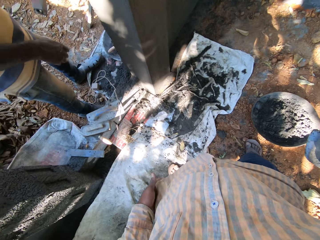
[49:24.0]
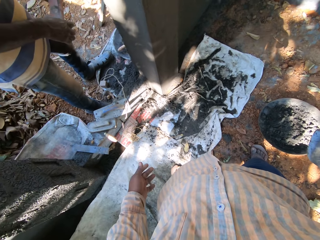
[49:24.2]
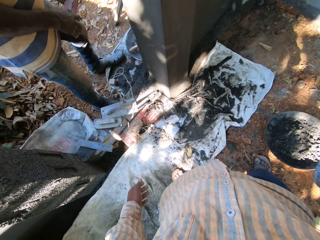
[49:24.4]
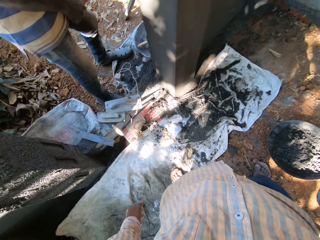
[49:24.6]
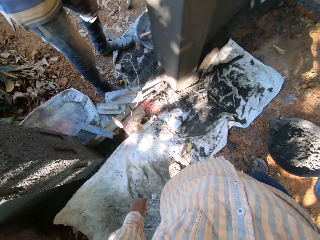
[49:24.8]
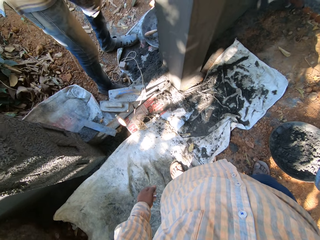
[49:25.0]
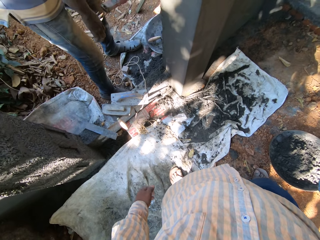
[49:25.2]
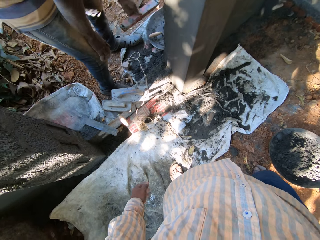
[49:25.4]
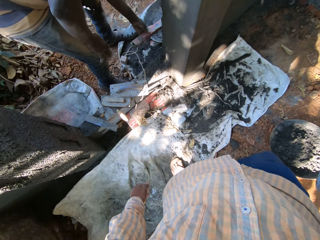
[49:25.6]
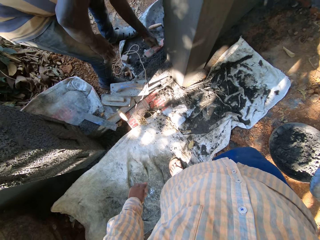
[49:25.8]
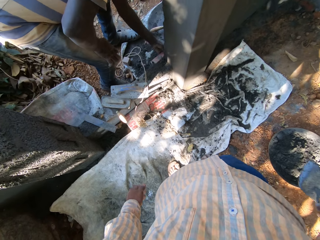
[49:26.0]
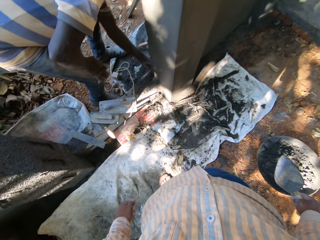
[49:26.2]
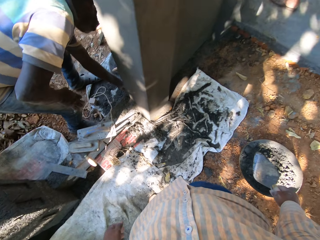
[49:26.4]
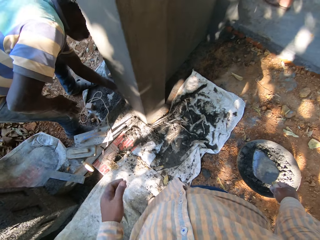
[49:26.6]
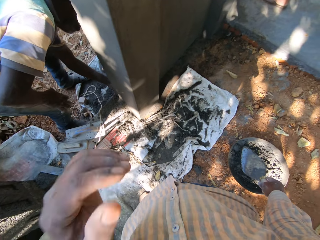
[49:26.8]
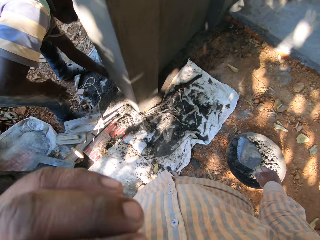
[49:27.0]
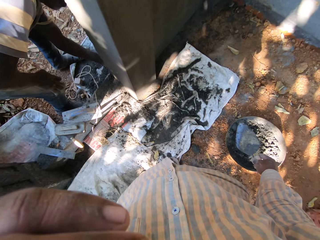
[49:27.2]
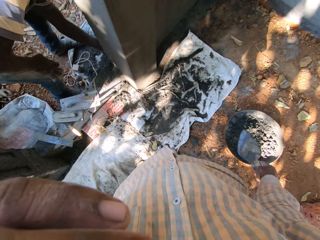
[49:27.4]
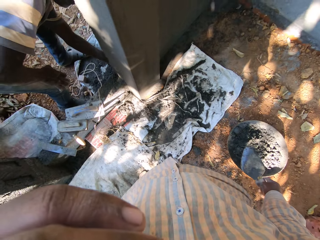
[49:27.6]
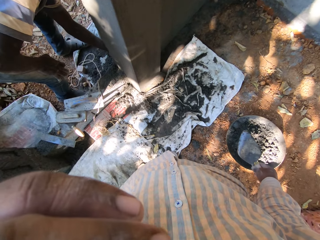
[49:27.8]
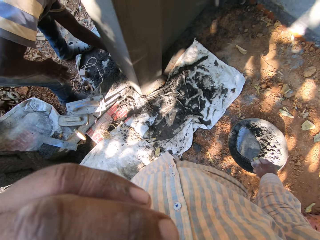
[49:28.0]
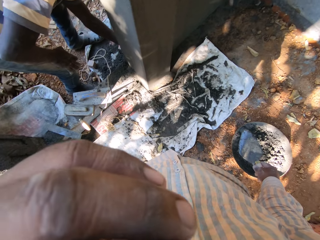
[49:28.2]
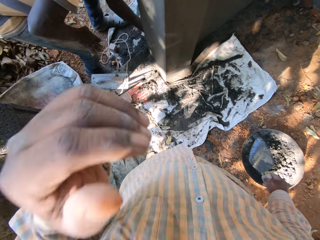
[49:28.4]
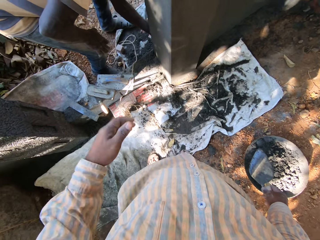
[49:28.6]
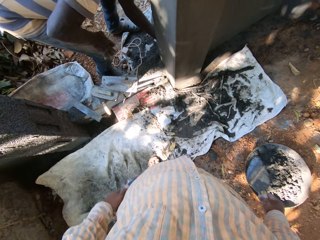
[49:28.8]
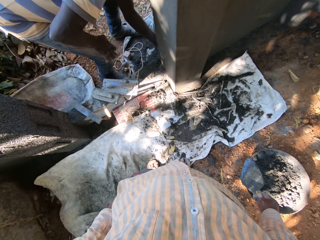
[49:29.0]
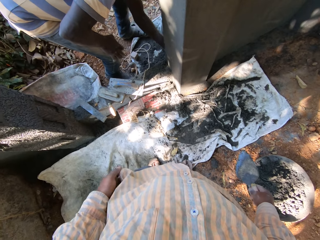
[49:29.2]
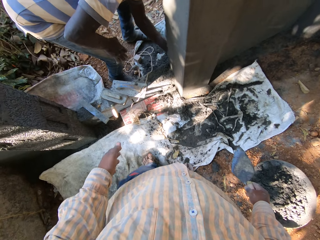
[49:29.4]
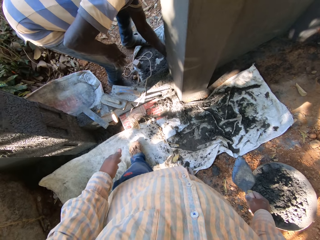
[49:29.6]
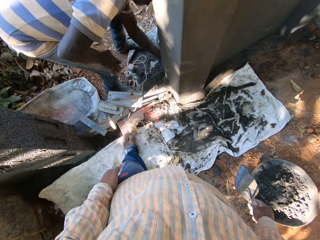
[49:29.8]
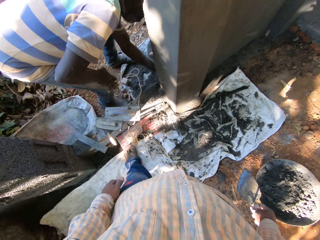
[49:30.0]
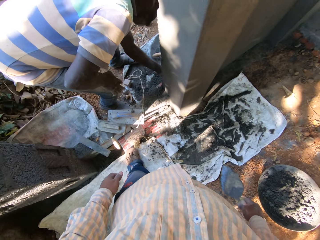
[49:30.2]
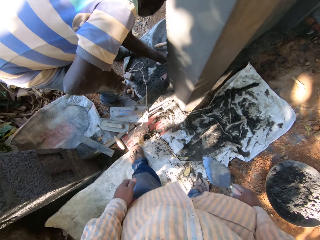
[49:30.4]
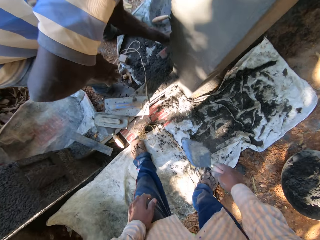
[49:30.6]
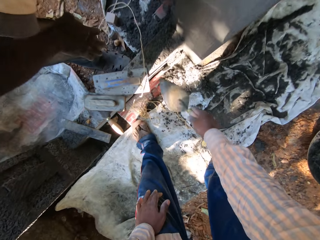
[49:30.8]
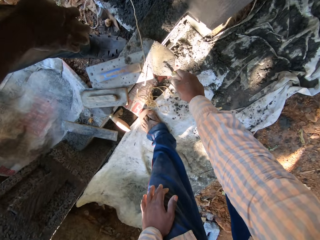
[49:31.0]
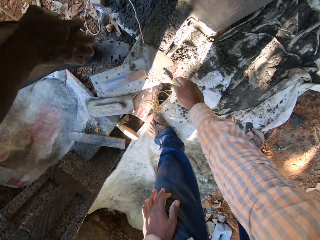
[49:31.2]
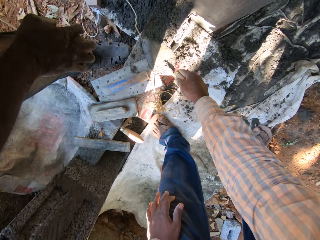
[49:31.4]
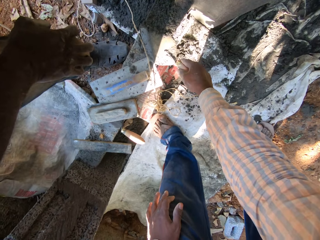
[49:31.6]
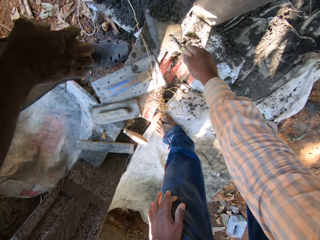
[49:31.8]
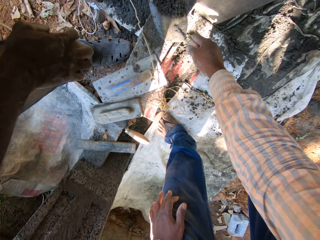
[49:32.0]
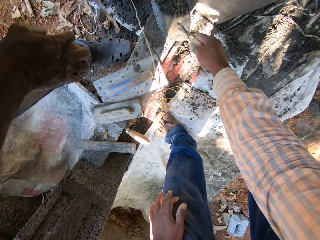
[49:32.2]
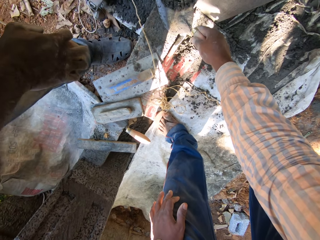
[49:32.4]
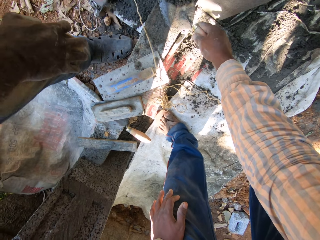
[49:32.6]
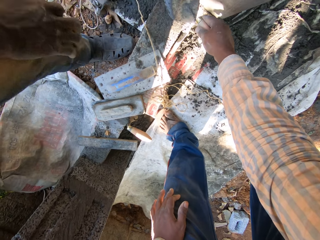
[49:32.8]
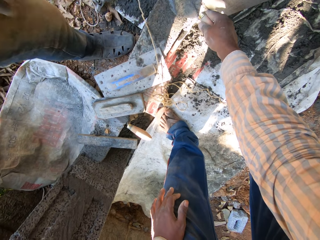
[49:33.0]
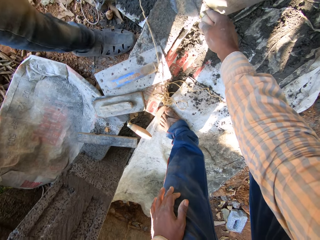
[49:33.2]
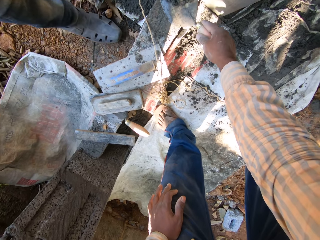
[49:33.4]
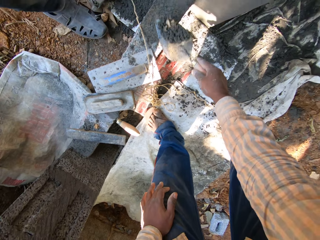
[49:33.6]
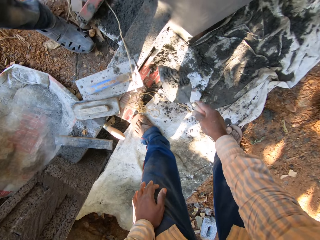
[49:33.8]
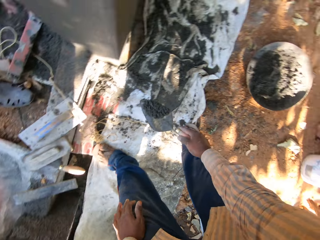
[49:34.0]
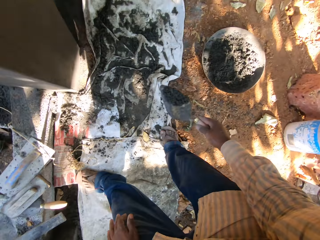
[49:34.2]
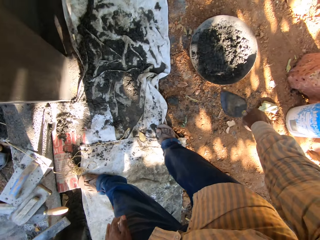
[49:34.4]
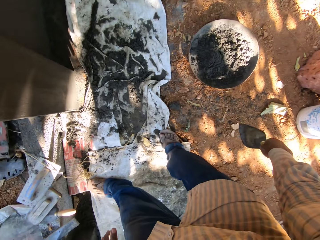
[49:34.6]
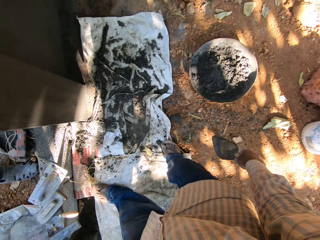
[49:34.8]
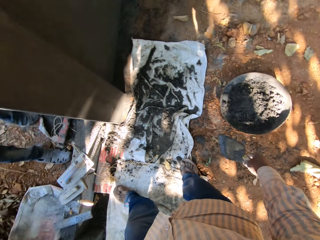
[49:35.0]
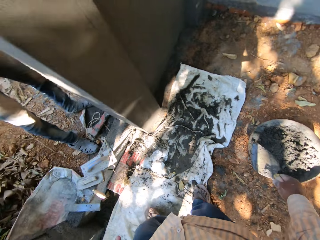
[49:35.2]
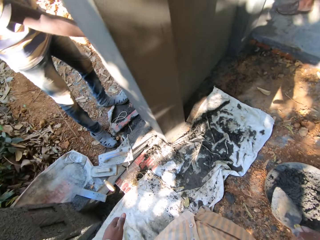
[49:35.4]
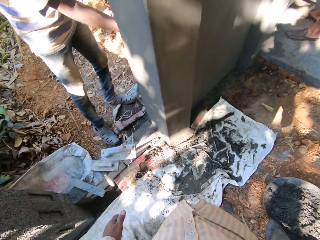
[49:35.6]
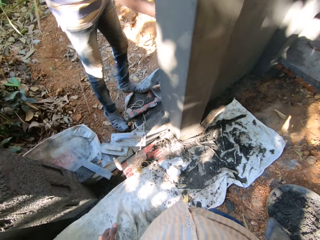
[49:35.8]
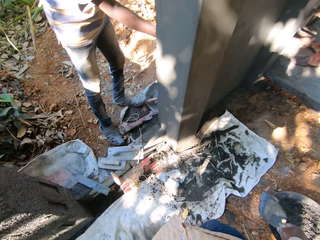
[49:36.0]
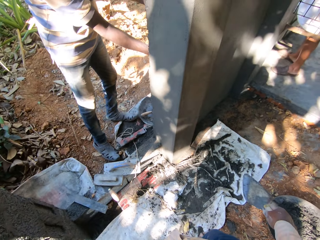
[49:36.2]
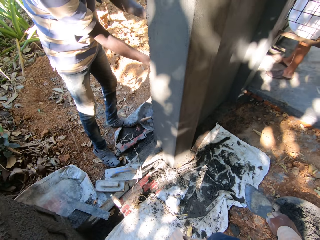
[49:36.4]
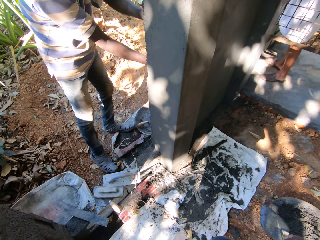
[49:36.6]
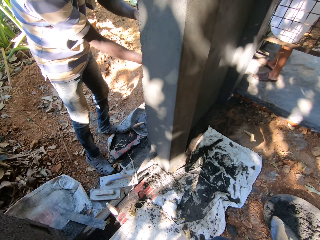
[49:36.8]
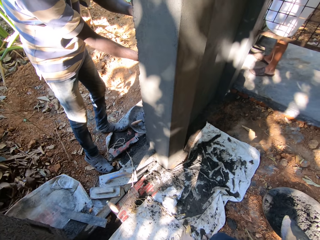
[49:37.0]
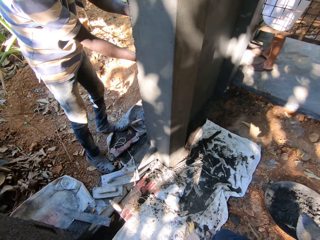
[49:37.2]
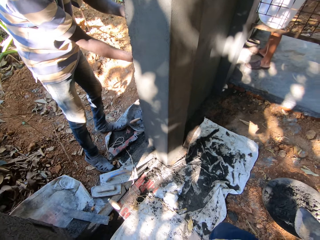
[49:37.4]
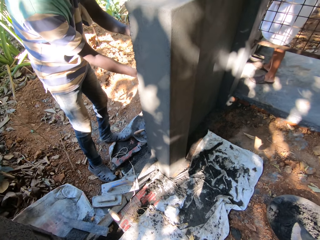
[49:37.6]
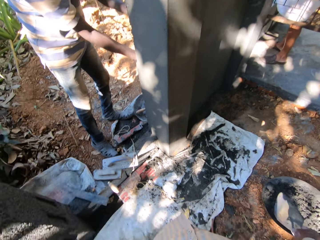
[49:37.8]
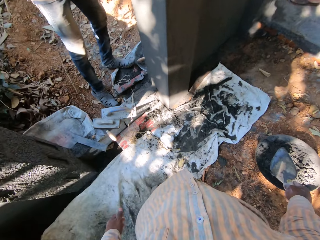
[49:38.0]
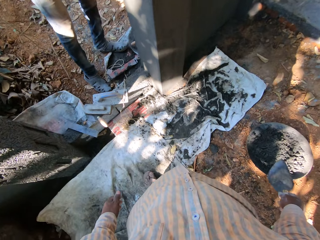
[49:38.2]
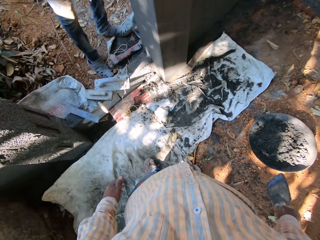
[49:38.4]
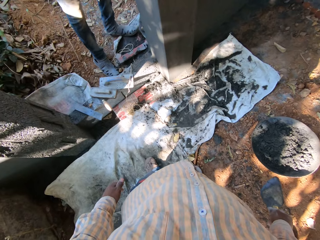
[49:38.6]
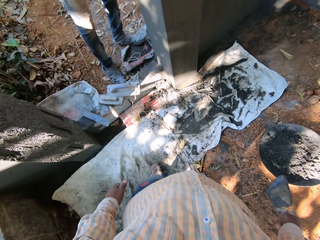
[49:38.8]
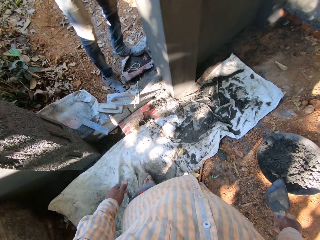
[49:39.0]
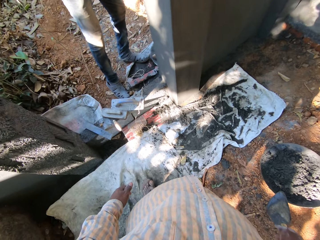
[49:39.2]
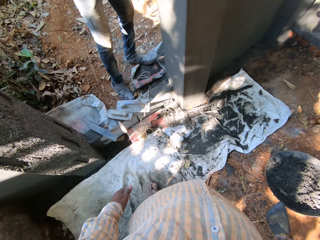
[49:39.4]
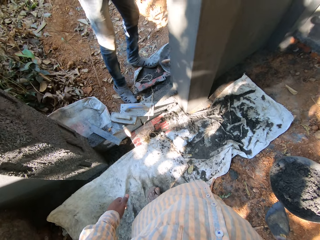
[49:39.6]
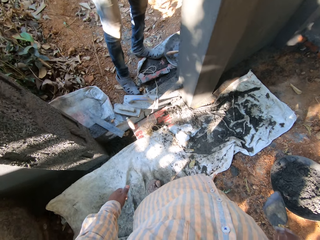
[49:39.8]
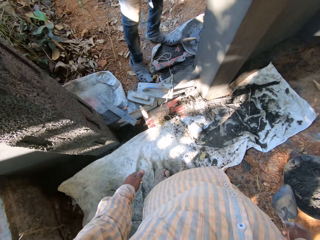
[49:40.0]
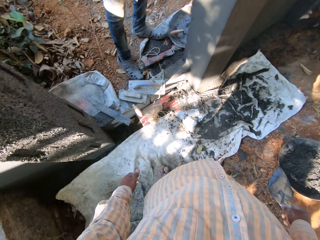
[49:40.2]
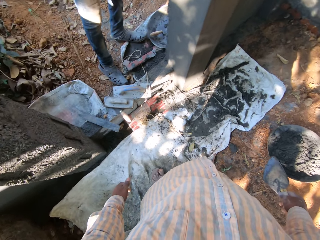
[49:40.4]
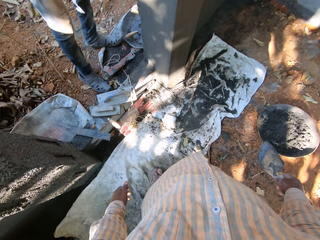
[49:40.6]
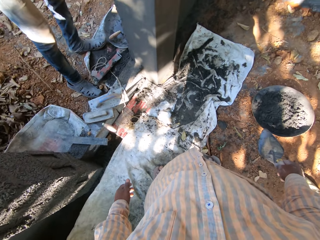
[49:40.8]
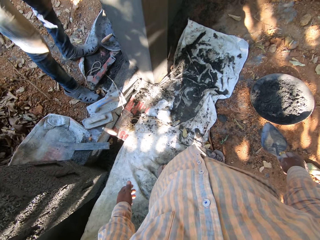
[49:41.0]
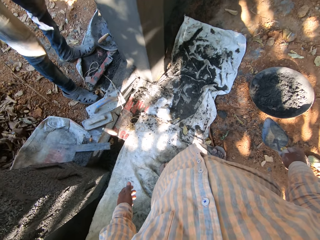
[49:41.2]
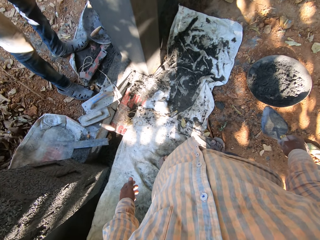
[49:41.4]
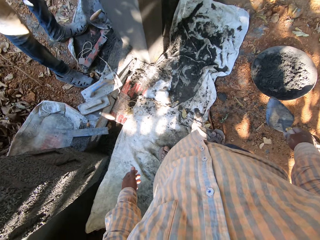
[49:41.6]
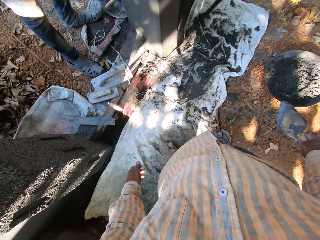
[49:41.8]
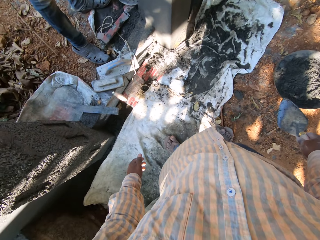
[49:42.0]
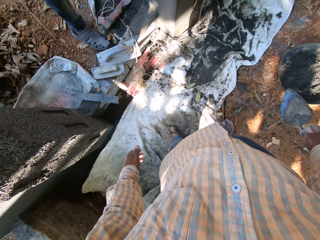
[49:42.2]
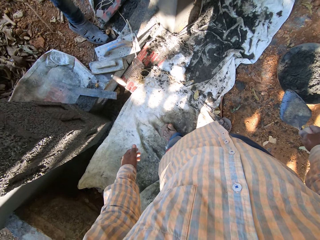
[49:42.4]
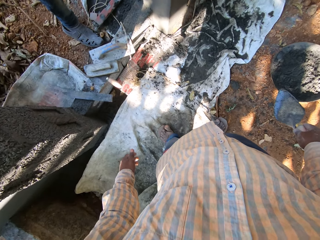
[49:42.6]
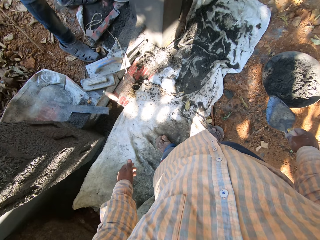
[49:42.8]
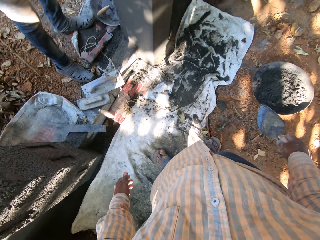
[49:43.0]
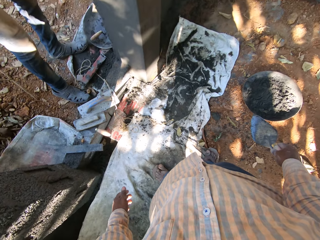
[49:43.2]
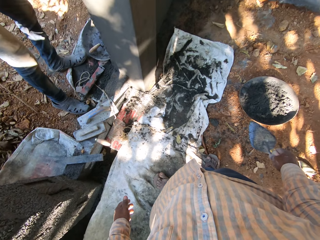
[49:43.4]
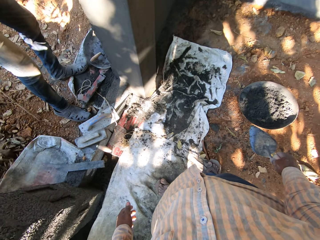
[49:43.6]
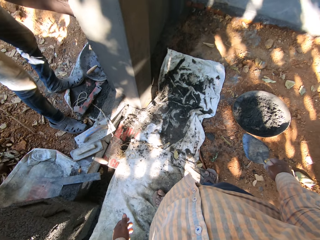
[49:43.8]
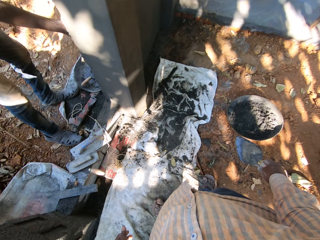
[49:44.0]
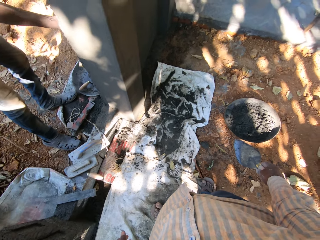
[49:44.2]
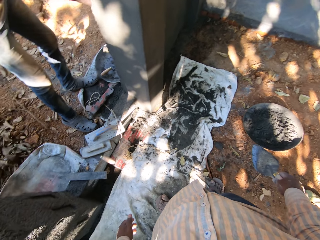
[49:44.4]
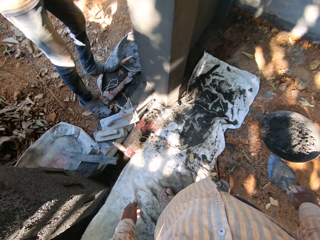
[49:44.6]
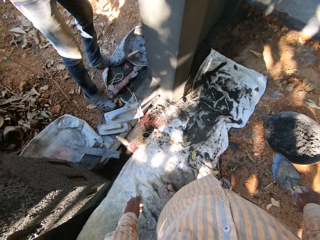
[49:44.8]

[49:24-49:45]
A man drops the spirit on the floor with his left hand. The camera wearer raises a hand up. He touches sand. He scoops cement from the floor with the trowel in his right hand. He drops the cement in the trowel in his right hand into the sack on the floor. He looks around.
